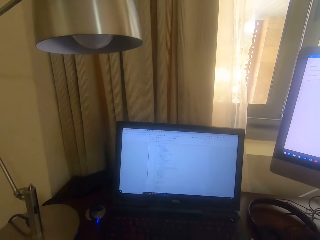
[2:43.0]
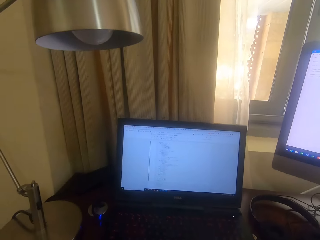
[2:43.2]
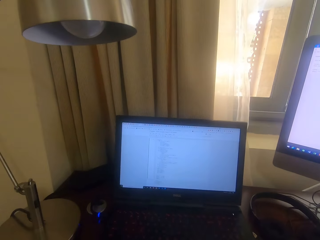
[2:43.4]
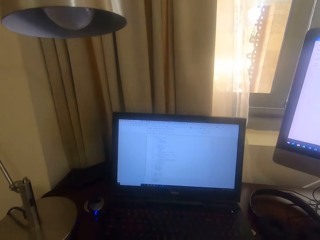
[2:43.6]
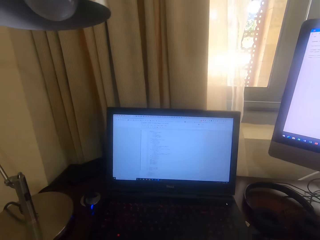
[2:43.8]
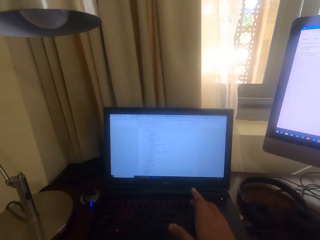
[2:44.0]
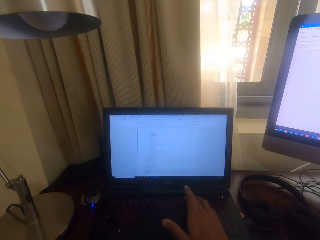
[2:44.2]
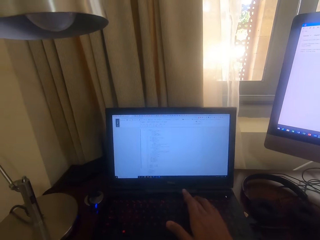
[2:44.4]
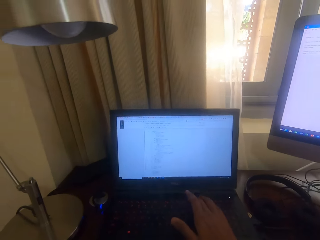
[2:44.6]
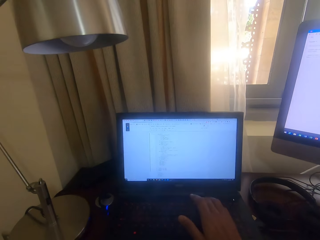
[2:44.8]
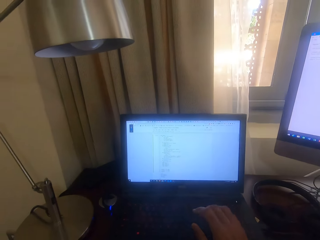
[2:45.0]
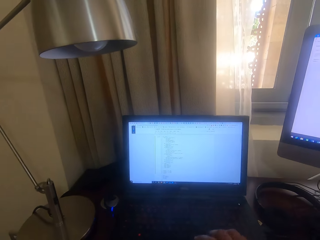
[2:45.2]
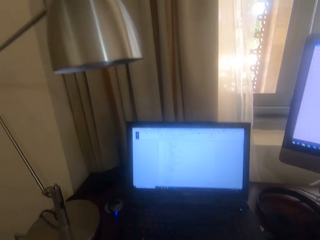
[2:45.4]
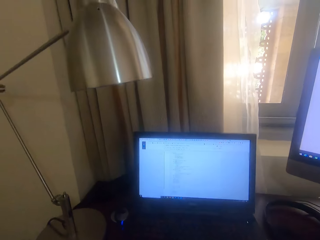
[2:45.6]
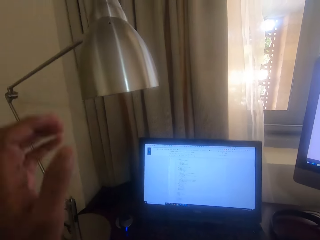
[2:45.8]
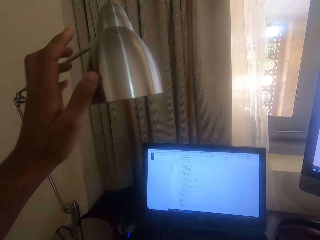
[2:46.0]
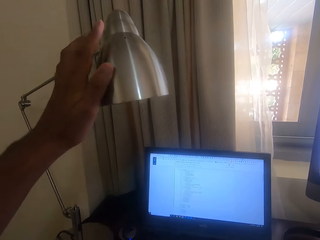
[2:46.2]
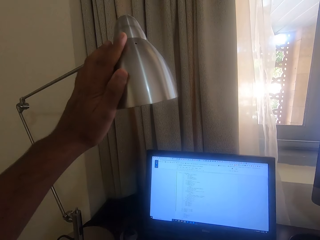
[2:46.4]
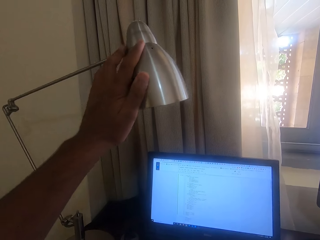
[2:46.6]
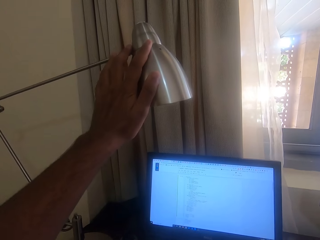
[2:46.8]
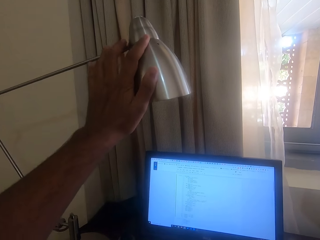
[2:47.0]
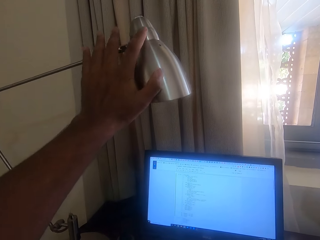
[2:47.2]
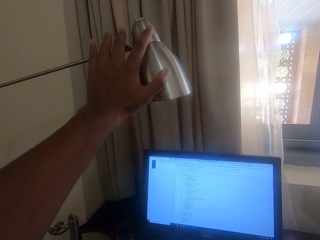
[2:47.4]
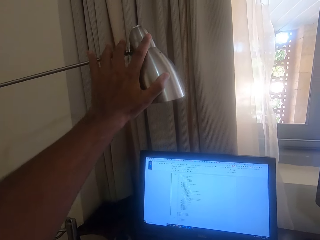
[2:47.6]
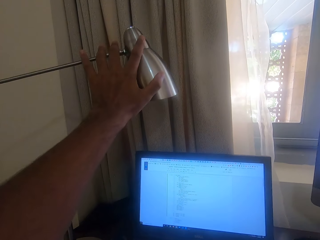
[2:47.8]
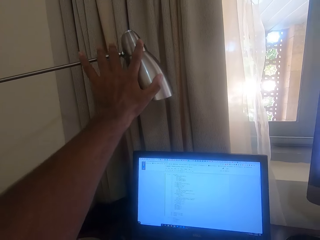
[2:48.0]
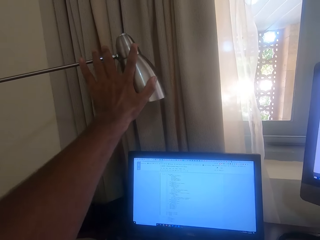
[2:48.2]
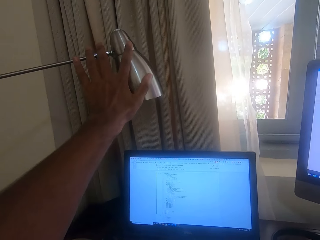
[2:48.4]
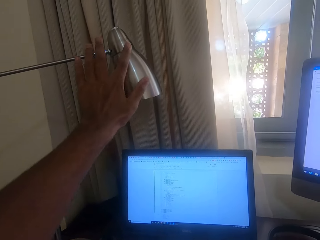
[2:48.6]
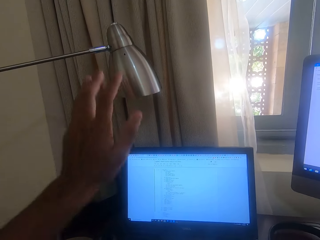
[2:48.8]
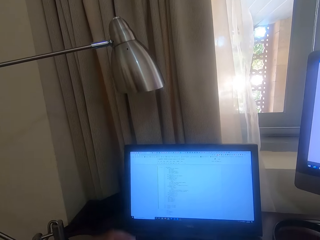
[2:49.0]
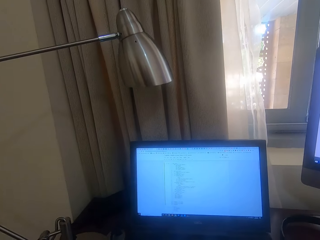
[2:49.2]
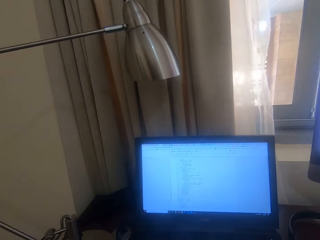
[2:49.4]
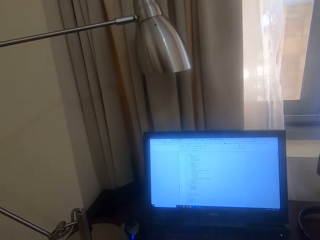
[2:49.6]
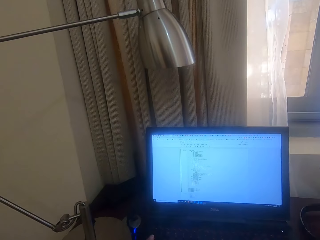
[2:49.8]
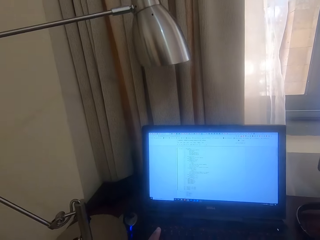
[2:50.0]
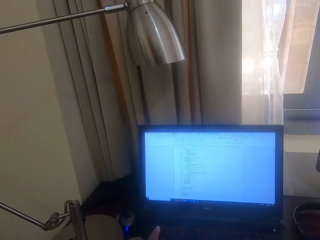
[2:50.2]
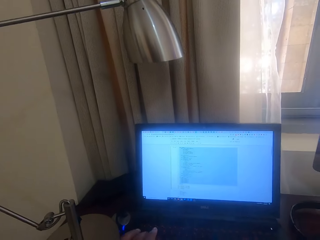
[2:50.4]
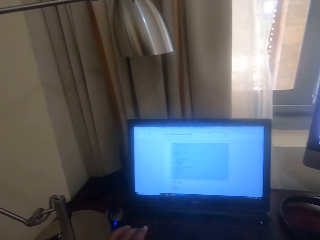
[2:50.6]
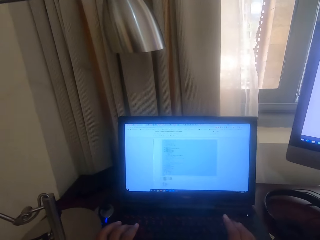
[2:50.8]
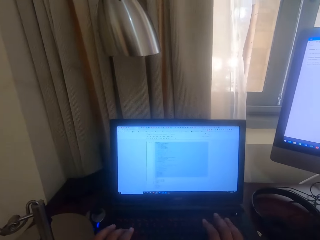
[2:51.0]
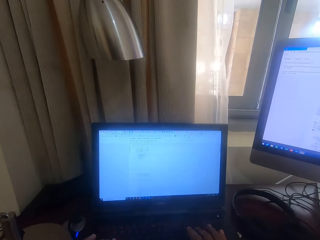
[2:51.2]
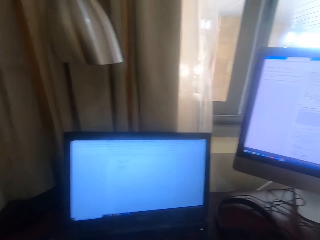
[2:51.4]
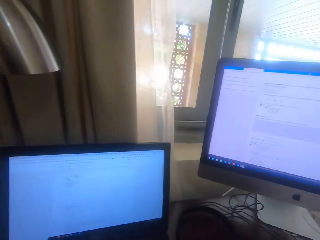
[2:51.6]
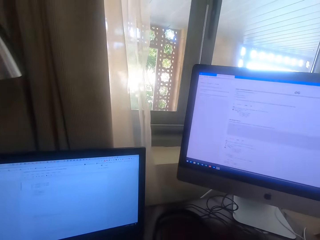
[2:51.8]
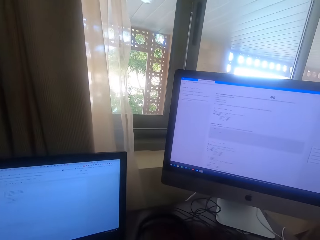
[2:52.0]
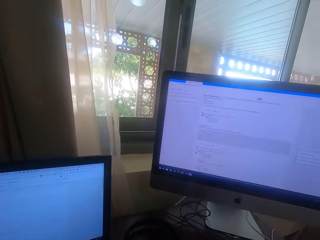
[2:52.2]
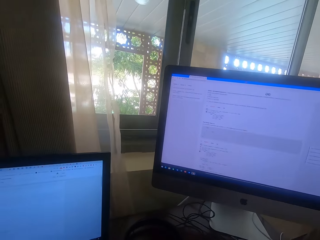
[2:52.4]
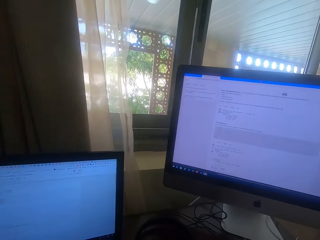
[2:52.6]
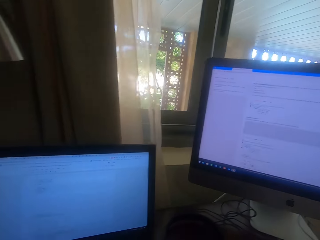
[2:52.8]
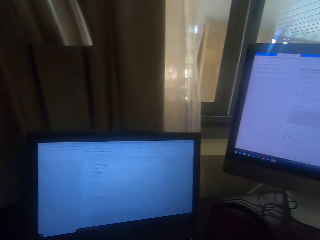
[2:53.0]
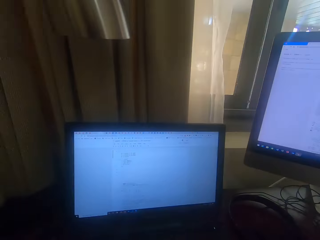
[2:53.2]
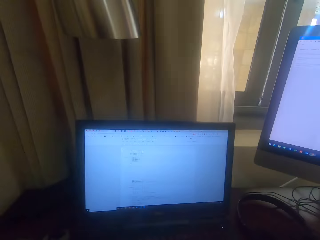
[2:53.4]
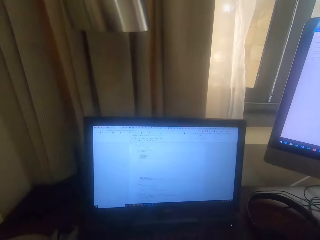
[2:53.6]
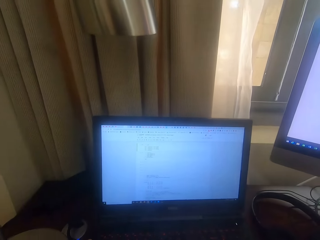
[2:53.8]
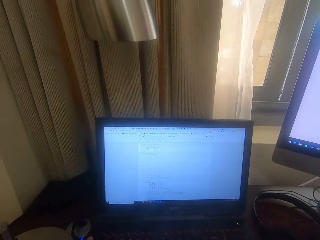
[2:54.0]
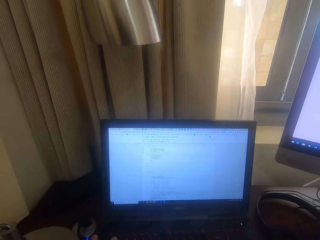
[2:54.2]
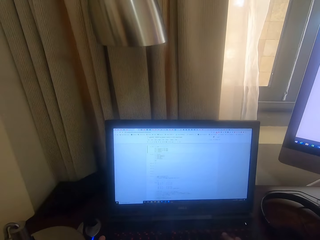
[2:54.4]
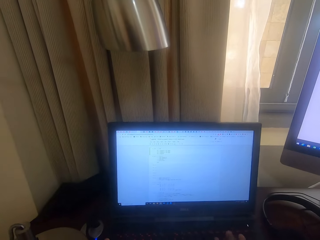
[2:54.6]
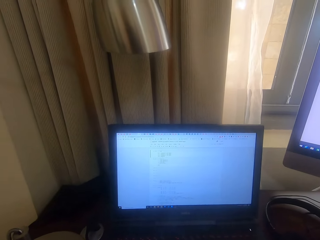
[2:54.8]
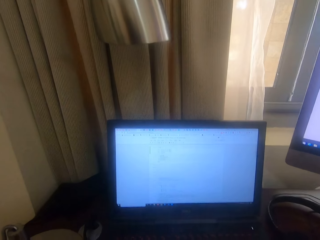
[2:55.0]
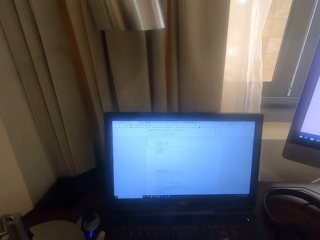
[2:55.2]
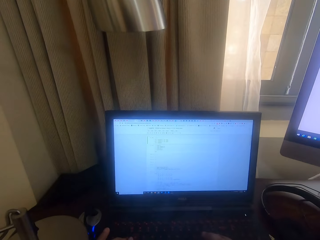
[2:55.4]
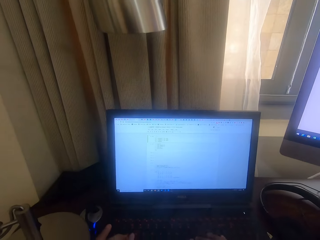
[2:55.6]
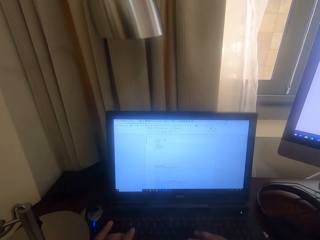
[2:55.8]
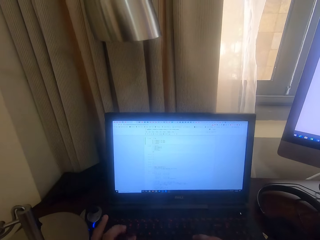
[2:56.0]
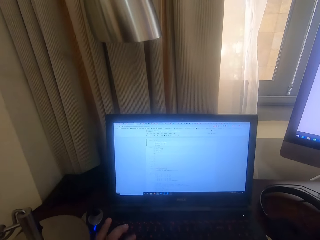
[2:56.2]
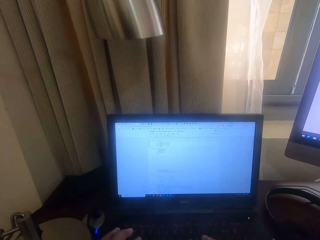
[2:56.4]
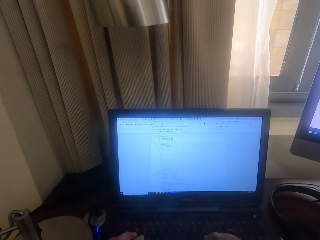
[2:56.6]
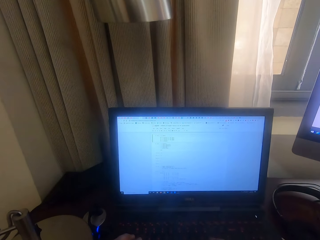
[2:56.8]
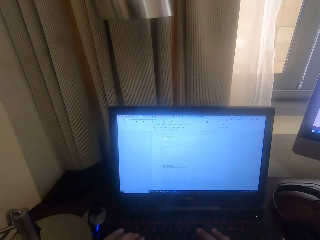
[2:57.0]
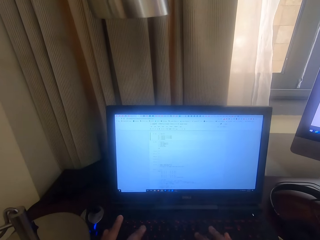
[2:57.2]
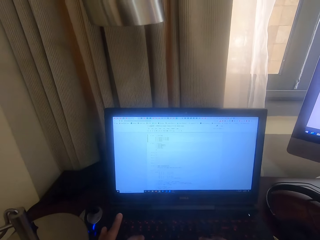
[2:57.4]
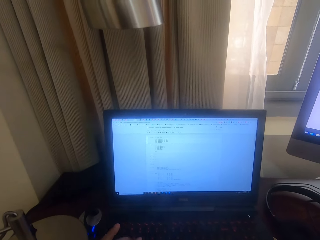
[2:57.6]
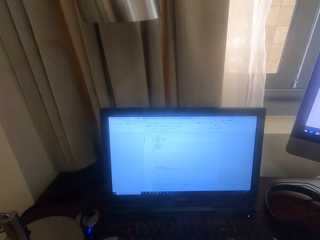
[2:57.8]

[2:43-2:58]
The camera wearer types. They move a bulb holder. They type and use a laptop.

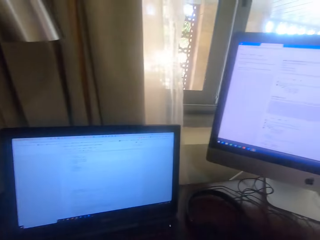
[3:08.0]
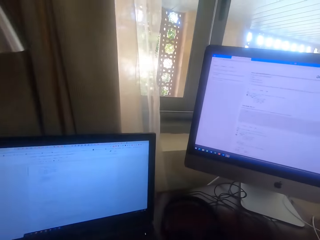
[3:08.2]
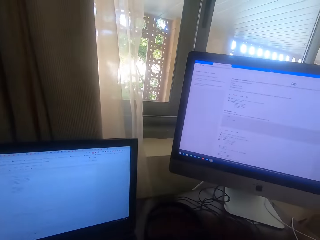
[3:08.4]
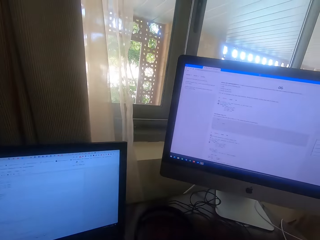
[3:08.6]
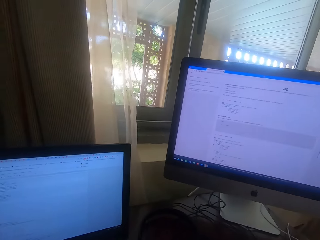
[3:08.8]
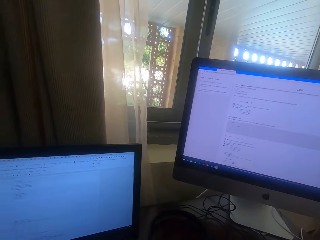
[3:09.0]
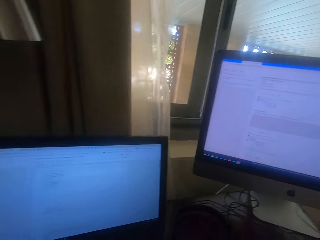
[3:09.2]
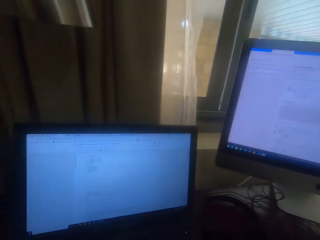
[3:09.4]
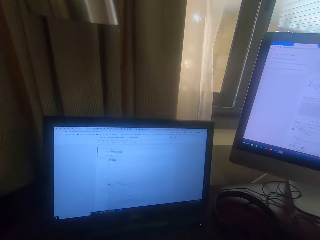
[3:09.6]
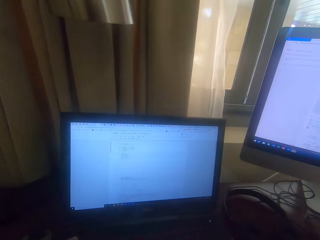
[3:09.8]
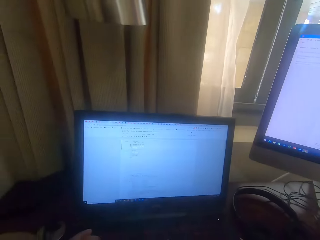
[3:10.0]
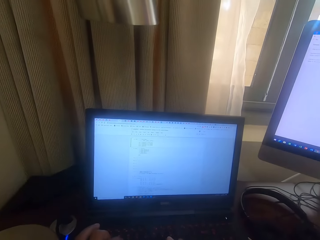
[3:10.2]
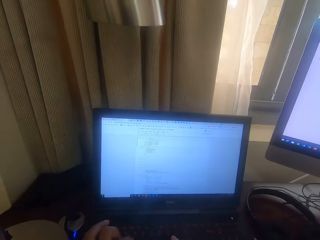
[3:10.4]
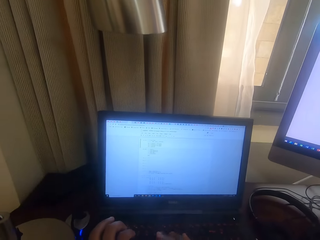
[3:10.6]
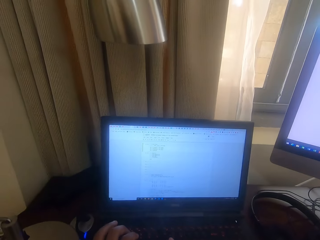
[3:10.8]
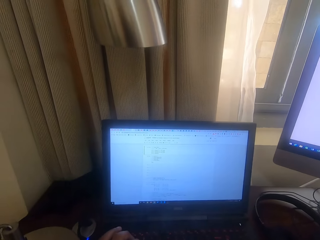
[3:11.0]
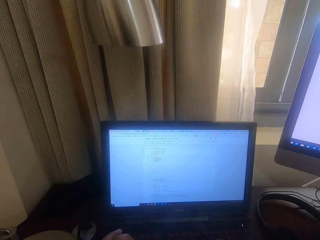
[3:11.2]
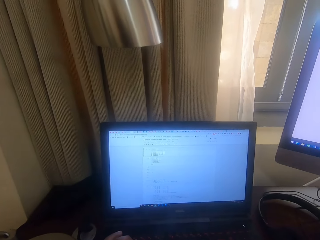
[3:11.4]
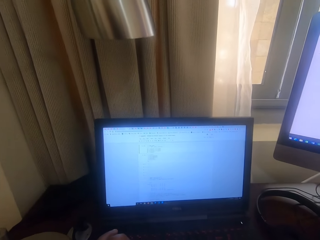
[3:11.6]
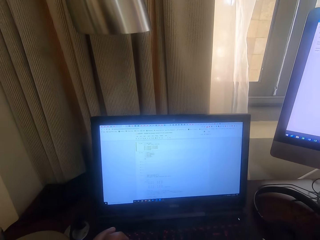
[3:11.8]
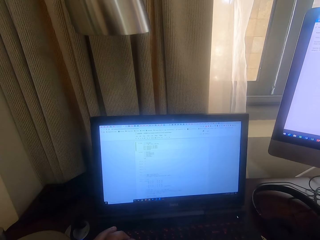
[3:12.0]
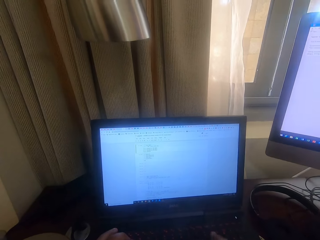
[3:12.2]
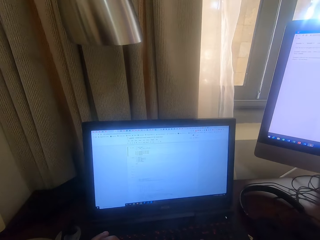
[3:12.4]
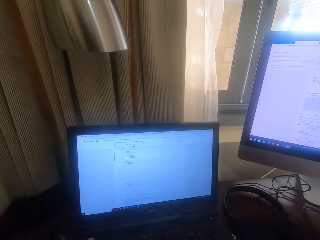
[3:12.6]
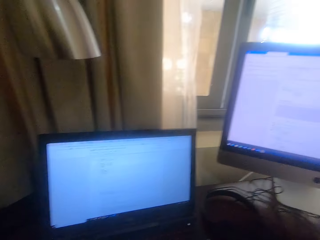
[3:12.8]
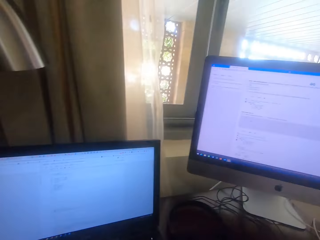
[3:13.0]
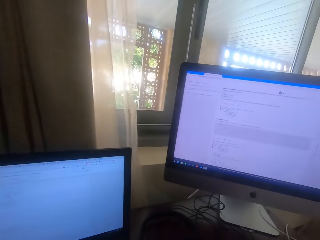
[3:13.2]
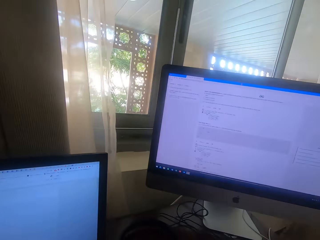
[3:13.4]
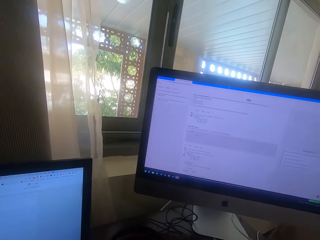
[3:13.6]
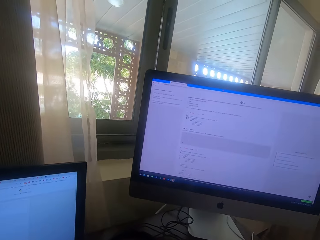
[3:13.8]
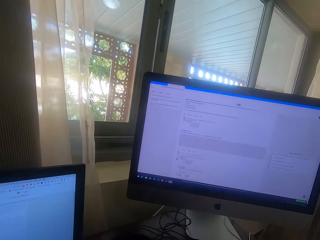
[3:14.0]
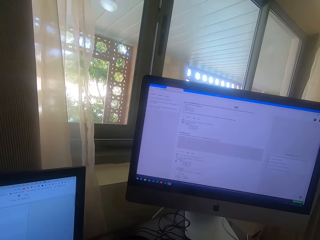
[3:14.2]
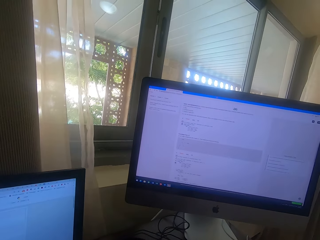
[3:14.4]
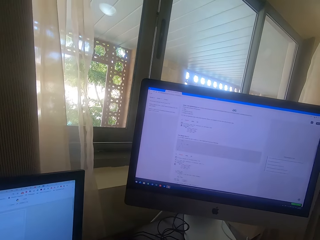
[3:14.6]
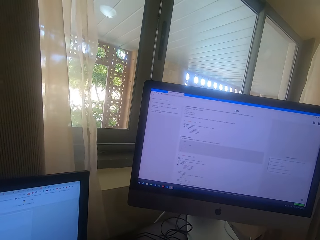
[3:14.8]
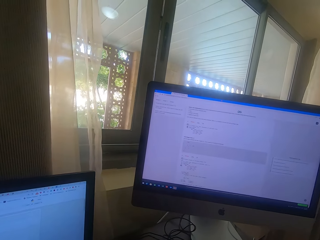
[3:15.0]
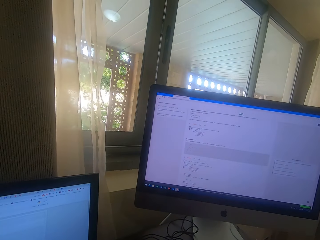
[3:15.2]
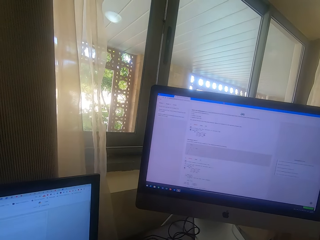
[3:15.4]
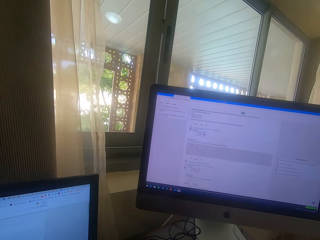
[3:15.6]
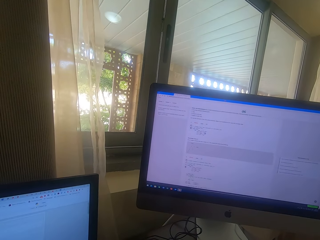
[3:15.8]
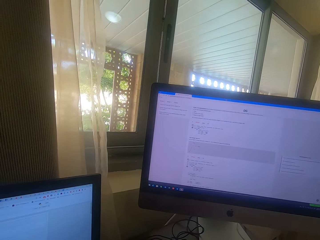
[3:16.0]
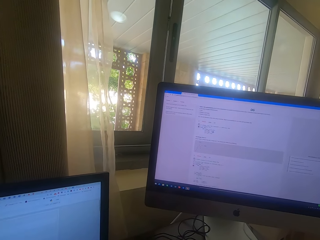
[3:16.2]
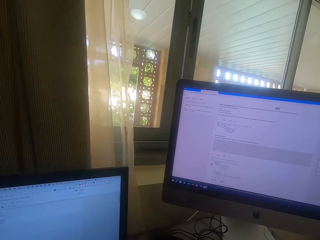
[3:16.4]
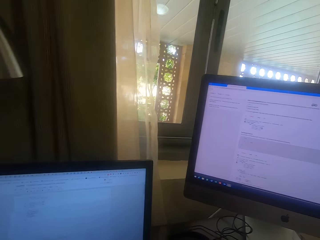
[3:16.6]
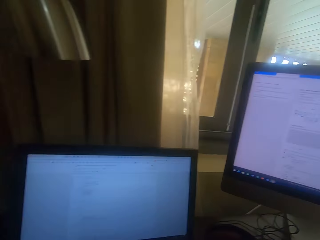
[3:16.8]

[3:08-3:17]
The camera wearer types on the laptop.
